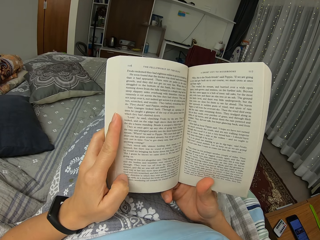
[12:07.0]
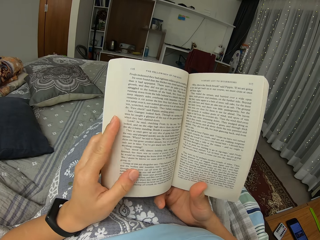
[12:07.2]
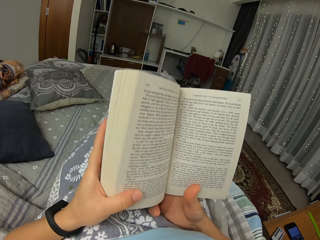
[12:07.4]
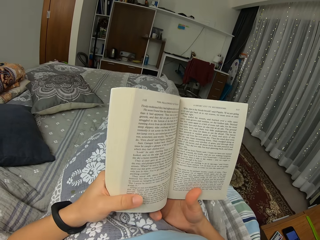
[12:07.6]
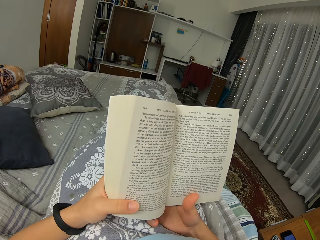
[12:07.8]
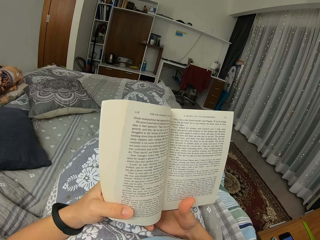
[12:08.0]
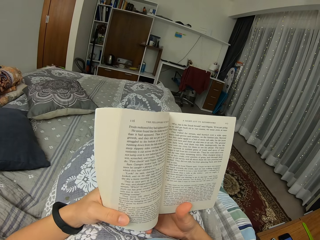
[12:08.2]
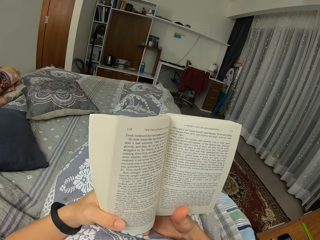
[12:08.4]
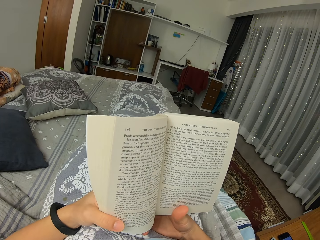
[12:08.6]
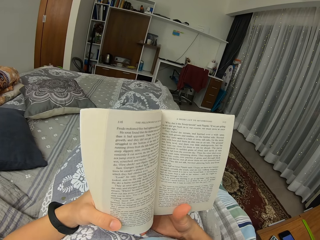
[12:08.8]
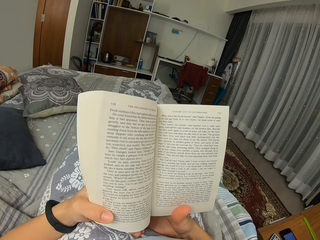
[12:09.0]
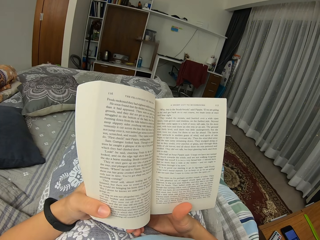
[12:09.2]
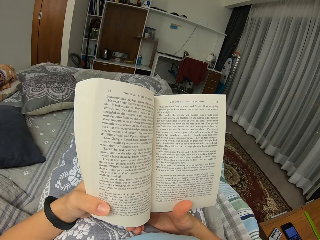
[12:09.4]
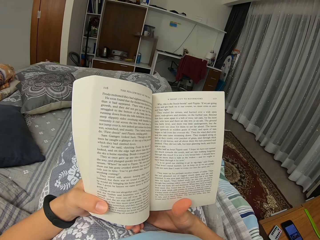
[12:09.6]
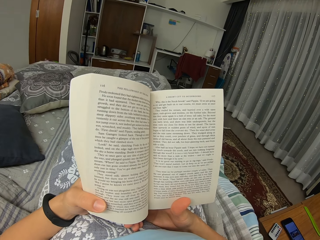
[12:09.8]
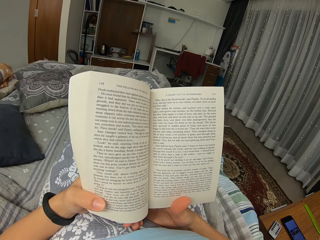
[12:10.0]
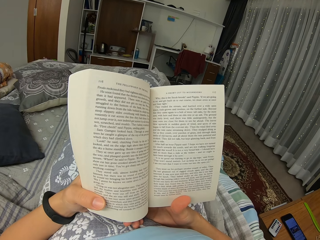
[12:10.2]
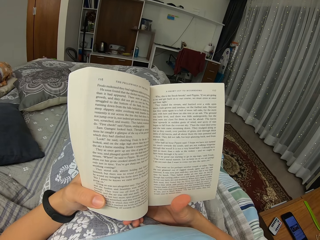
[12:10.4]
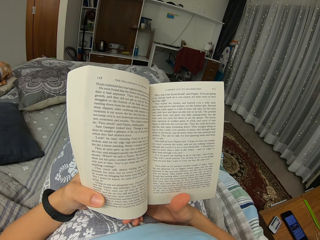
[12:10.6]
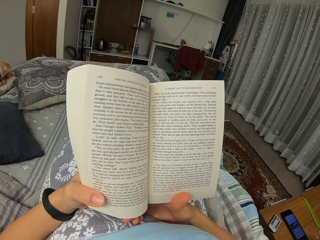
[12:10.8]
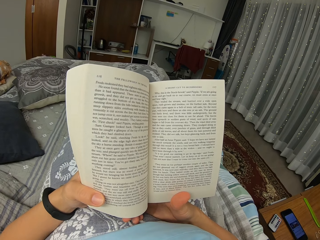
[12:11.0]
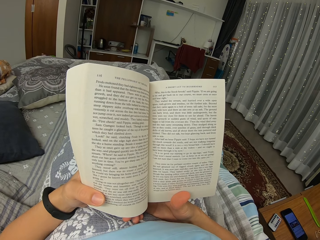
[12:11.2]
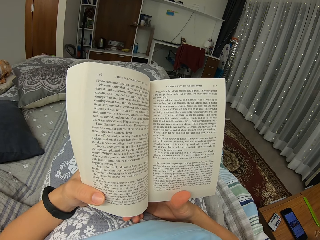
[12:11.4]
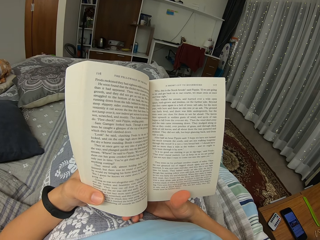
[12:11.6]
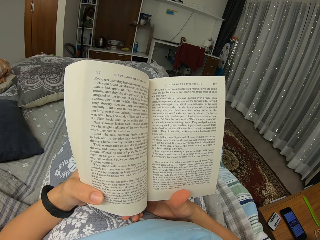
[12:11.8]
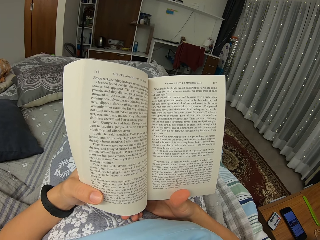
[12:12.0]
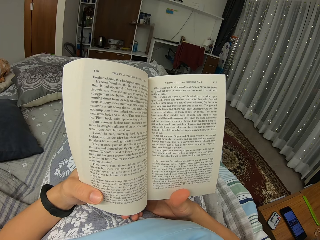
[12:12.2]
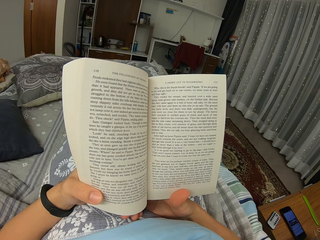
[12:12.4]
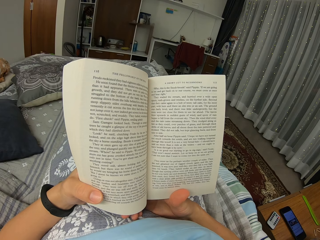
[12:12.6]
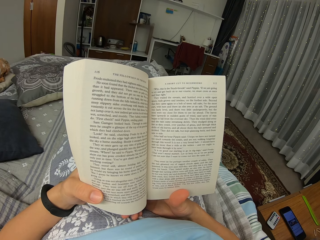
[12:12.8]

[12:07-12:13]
The camera wearer holds a book. They inhale.

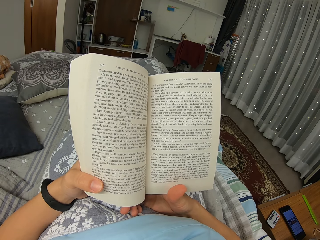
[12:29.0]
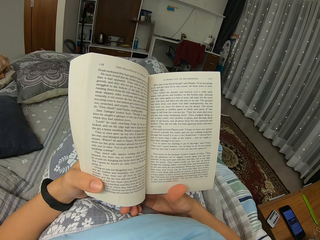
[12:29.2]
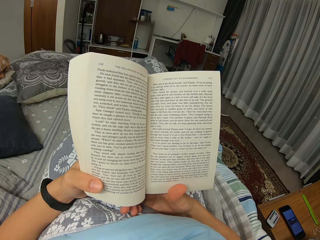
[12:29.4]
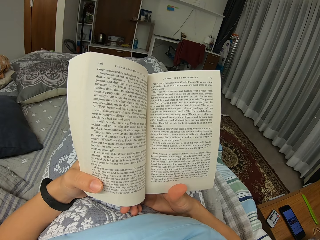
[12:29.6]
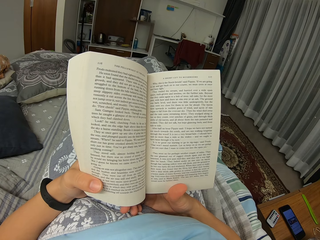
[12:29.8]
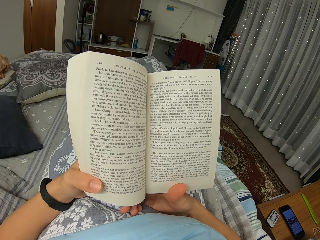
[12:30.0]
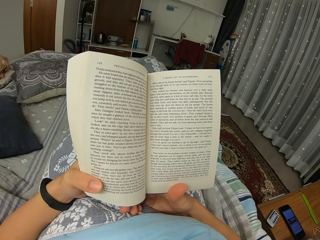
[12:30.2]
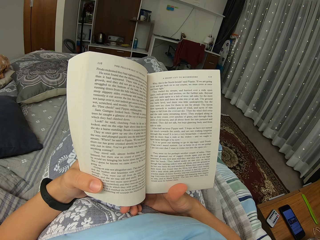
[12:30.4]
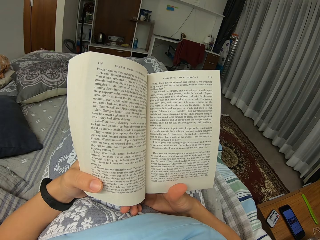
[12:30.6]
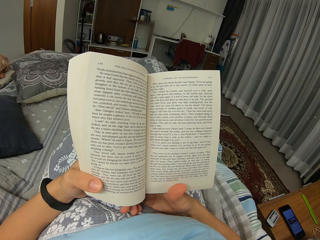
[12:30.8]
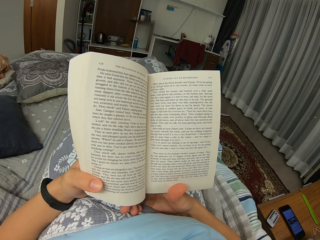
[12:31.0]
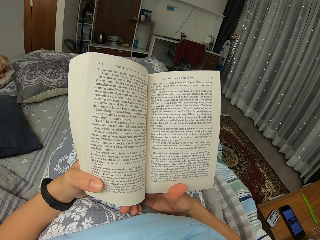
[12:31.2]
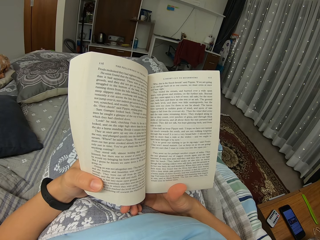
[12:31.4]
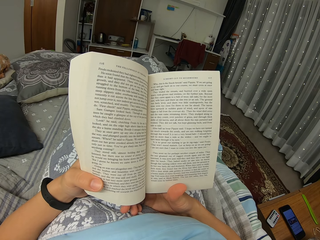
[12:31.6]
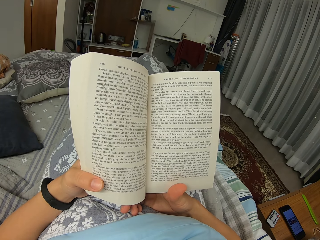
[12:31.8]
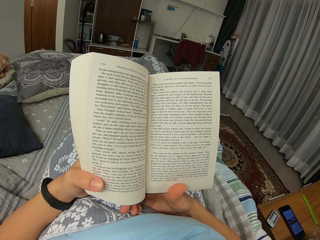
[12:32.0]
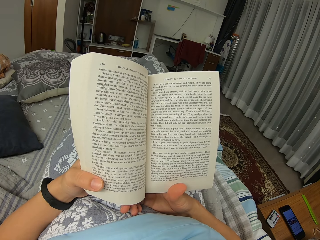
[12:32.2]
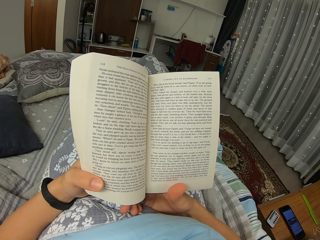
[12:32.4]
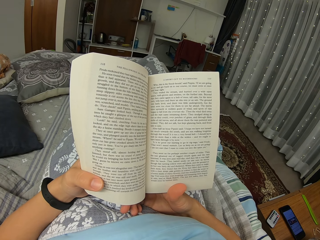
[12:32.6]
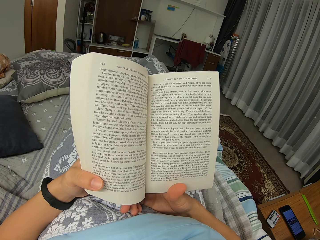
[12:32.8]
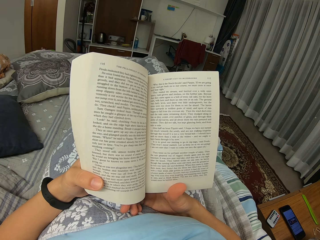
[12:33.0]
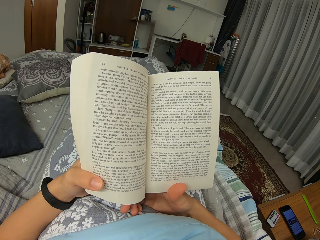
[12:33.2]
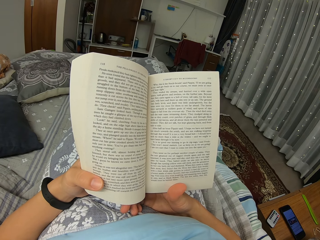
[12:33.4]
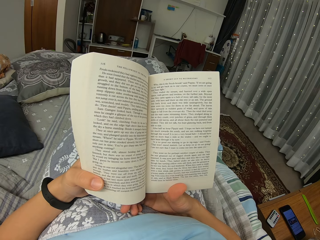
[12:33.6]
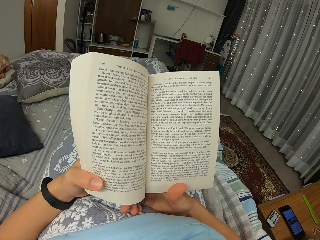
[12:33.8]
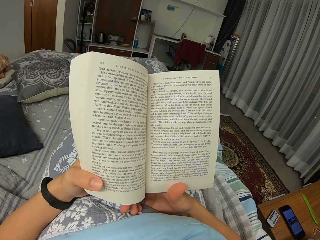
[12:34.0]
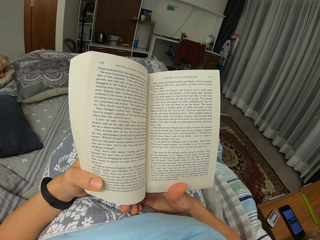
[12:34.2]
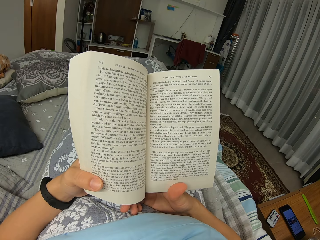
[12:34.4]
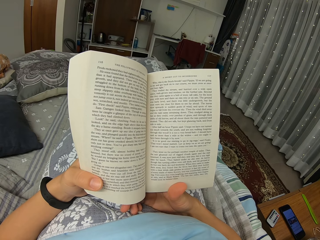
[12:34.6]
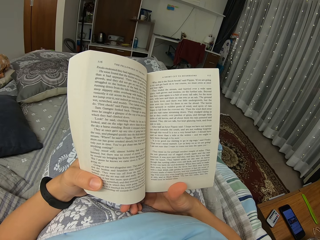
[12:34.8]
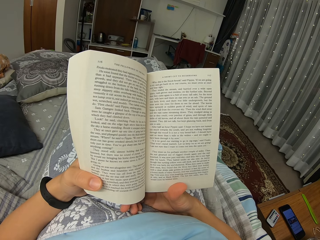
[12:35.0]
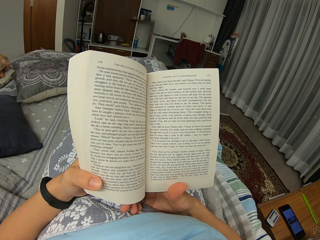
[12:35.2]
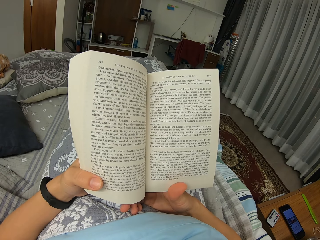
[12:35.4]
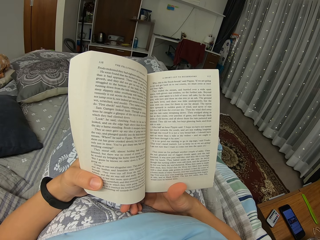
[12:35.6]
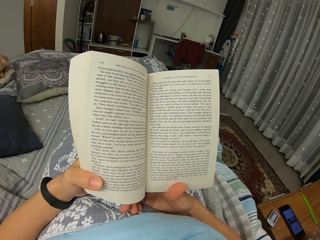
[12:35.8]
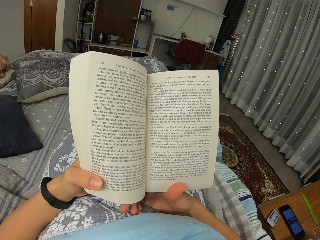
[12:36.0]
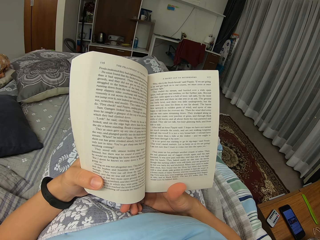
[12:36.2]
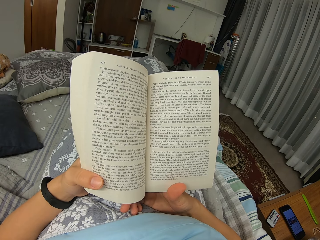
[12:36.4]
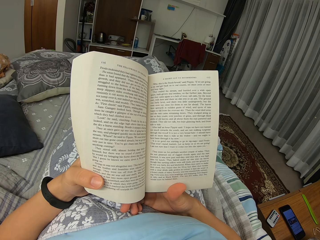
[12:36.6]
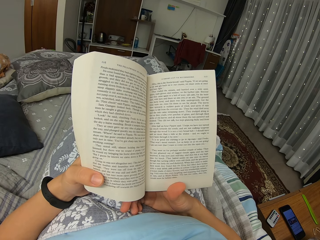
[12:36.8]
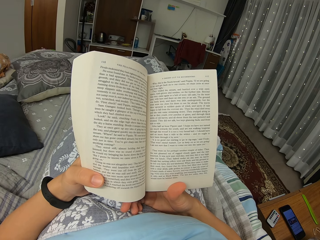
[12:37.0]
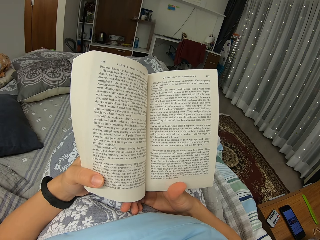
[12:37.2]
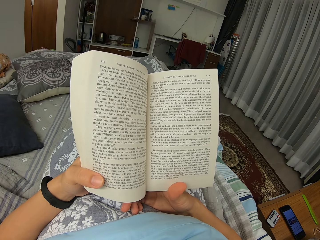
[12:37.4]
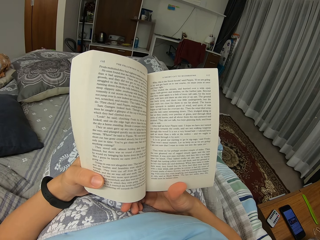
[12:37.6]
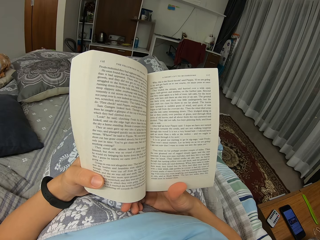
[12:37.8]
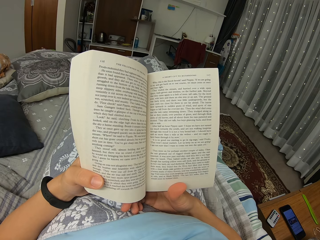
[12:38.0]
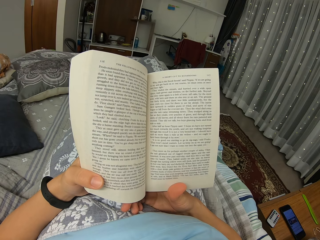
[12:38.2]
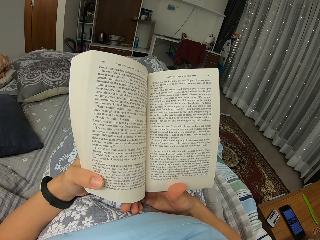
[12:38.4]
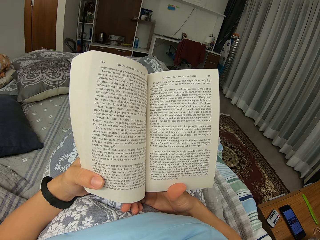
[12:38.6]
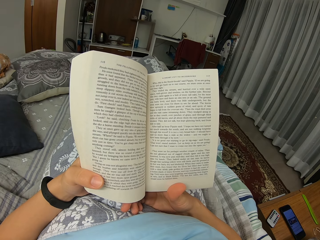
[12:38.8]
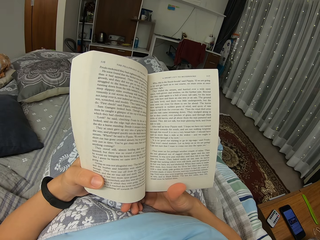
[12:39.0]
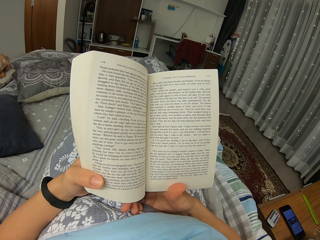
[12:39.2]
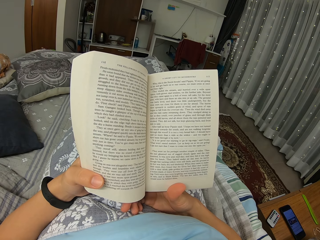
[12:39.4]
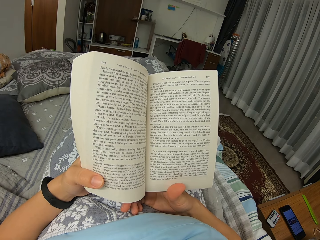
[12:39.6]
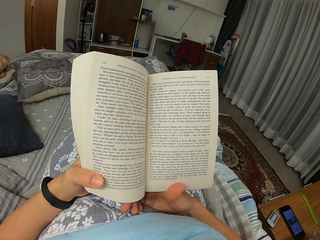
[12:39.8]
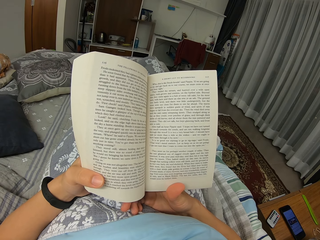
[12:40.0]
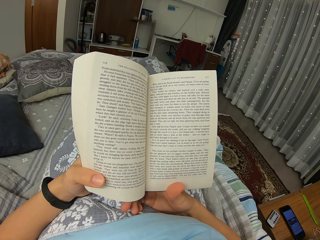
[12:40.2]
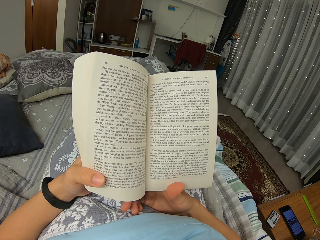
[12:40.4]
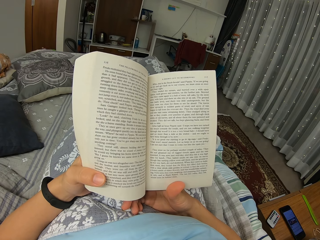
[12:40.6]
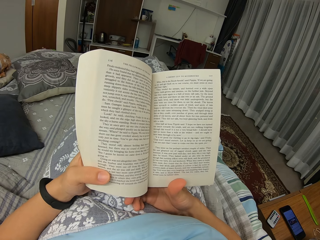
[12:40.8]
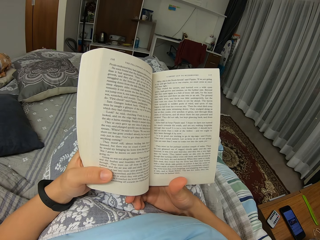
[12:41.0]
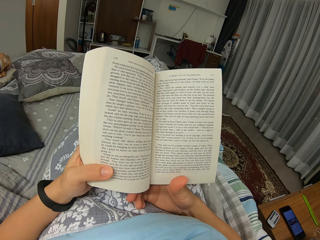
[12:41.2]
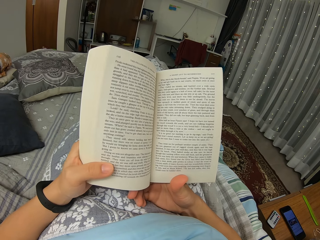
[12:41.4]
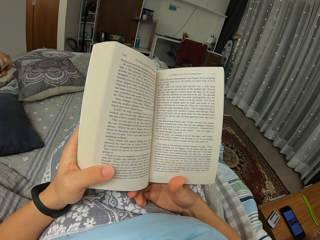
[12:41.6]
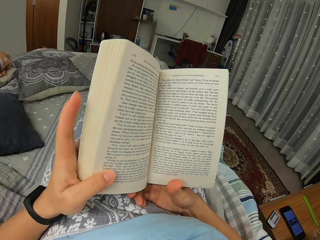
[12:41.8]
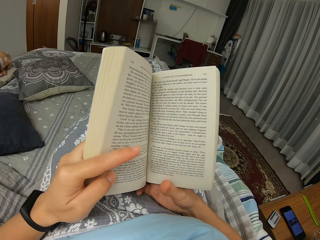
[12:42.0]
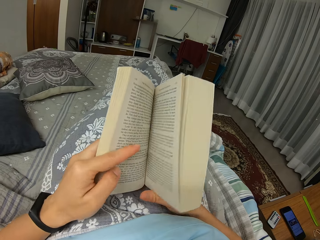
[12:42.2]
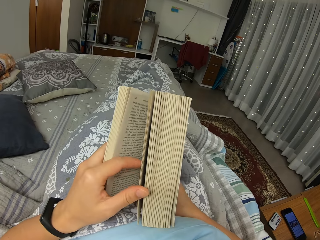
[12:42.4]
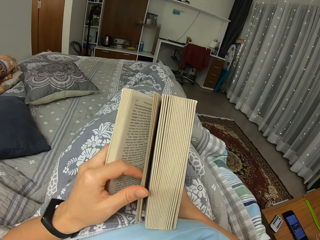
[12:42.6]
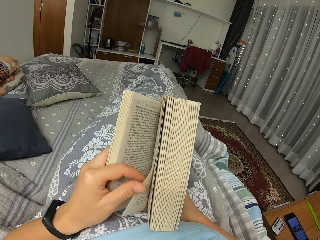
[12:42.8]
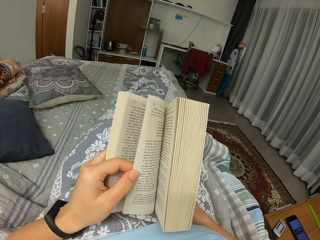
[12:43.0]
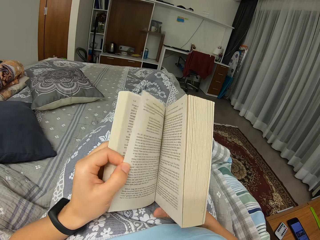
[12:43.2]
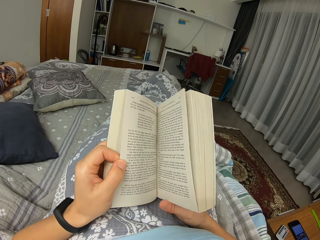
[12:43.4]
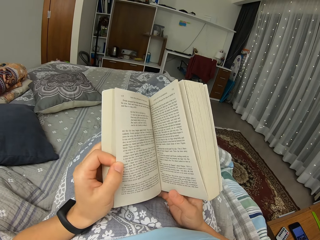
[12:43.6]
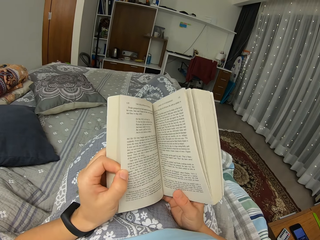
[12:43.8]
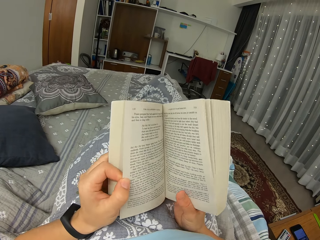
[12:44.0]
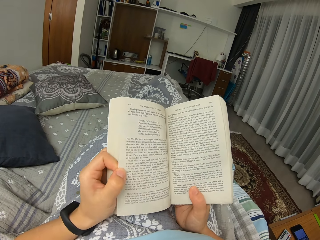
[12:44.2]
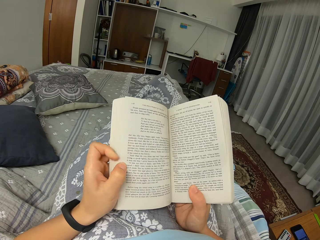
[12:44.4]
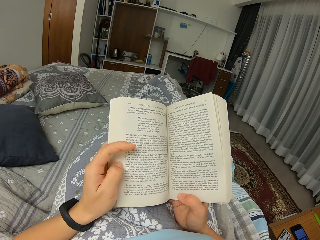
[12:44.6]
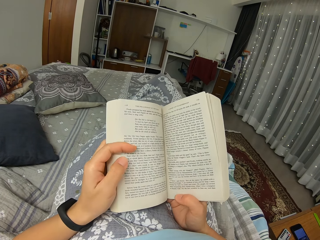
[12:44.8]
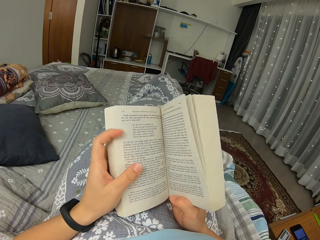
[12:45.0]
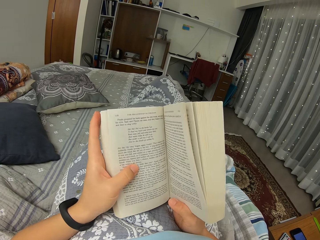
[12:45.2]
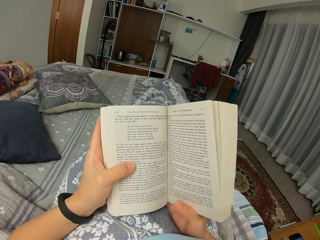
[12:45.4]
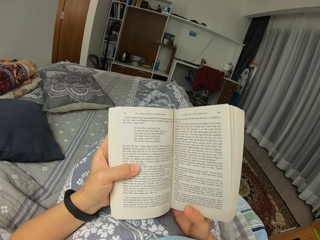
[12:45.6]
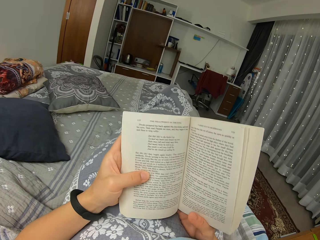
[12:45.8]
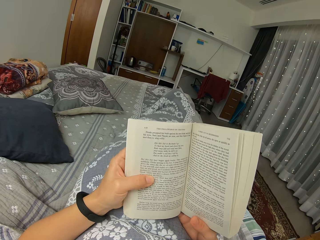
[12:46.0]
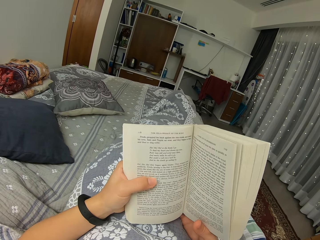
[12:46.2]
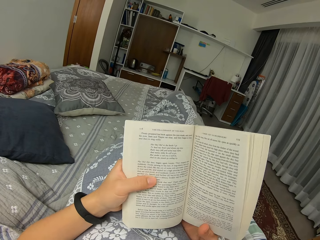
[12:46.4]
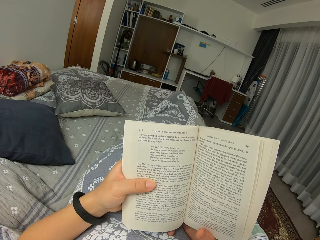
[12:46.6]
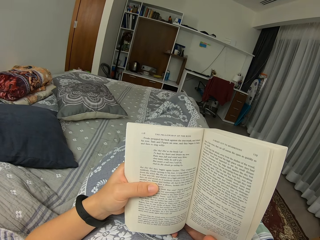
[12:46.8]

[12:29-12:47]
The camera wearer moves a leg. They turn a page. They read a book and hold the book.
